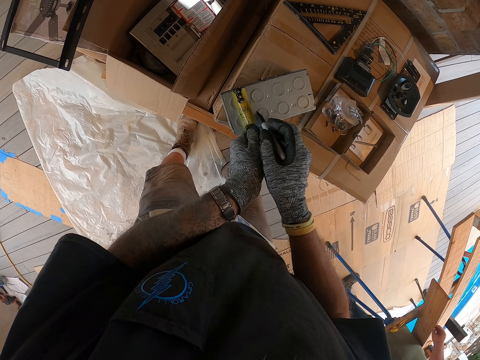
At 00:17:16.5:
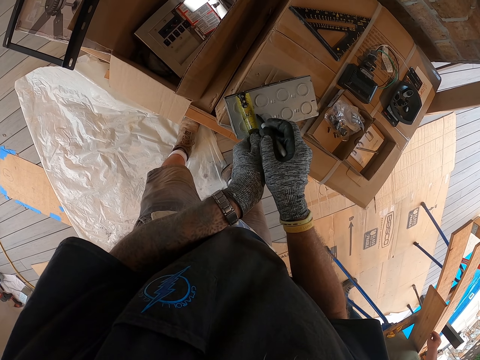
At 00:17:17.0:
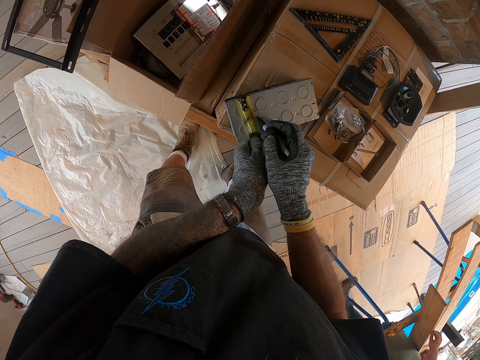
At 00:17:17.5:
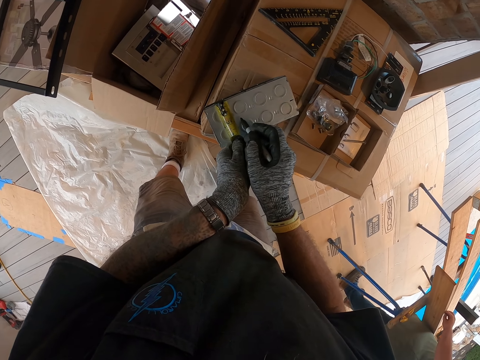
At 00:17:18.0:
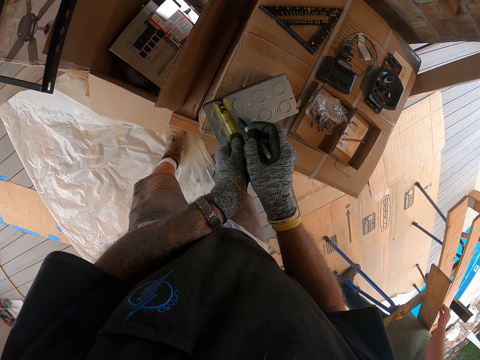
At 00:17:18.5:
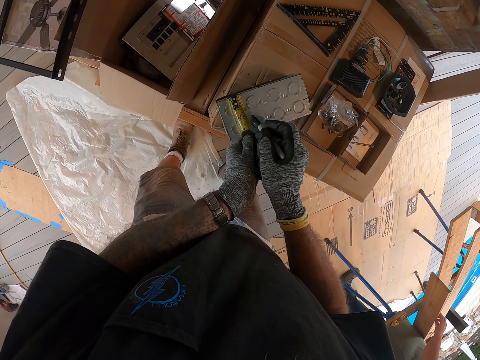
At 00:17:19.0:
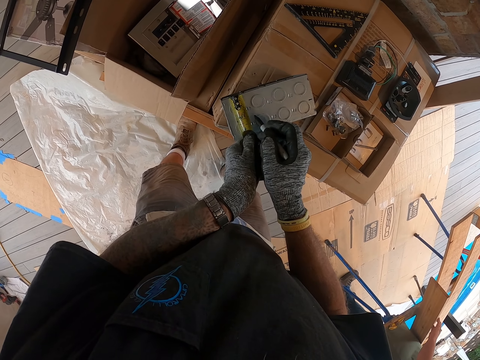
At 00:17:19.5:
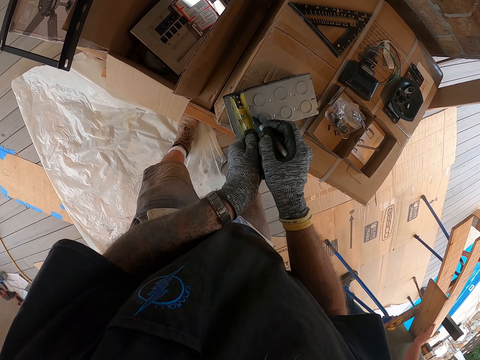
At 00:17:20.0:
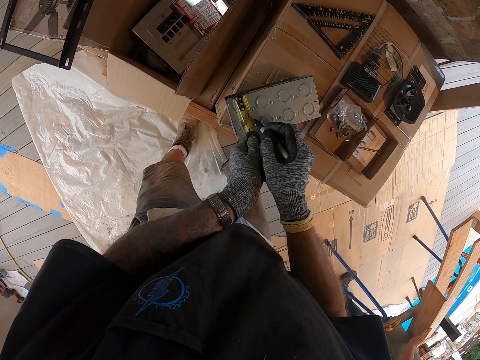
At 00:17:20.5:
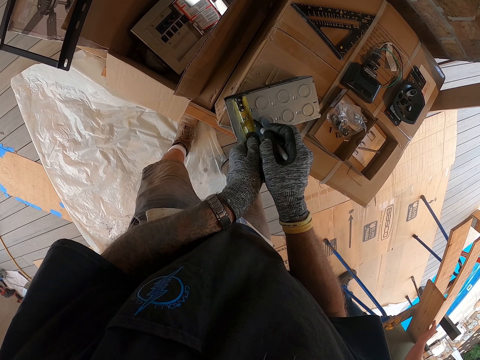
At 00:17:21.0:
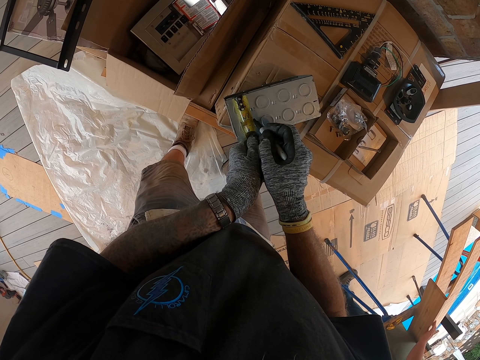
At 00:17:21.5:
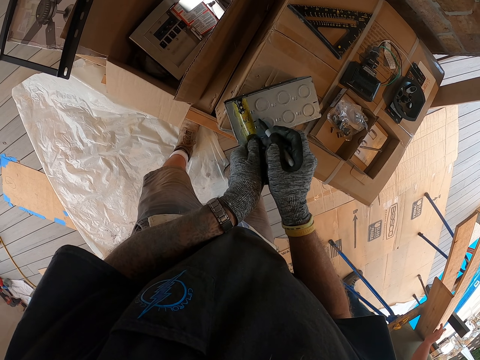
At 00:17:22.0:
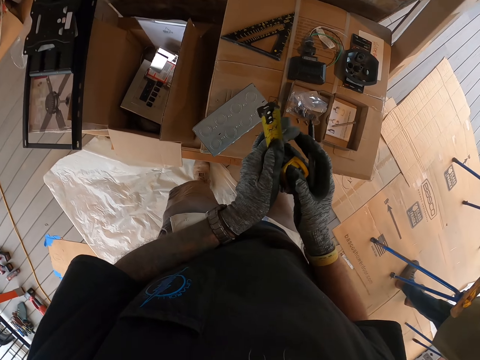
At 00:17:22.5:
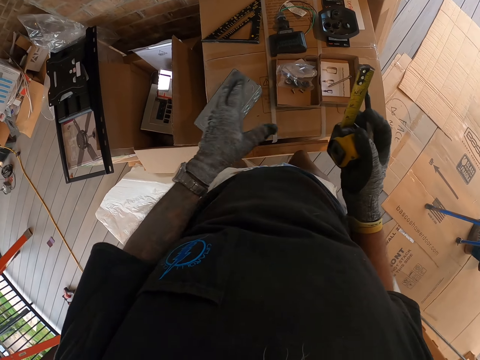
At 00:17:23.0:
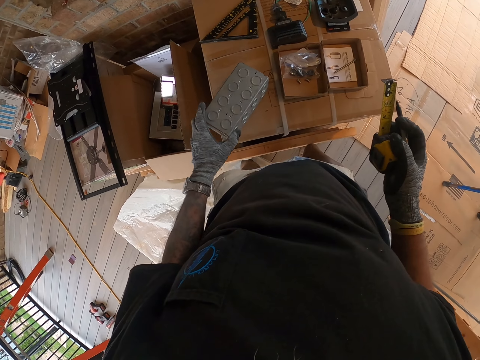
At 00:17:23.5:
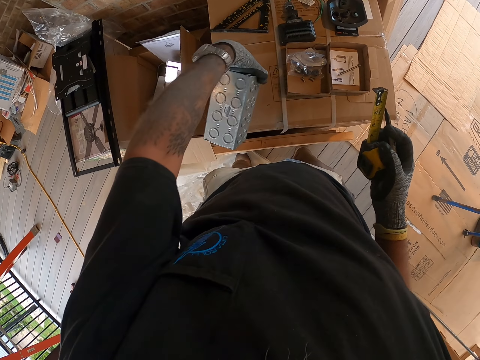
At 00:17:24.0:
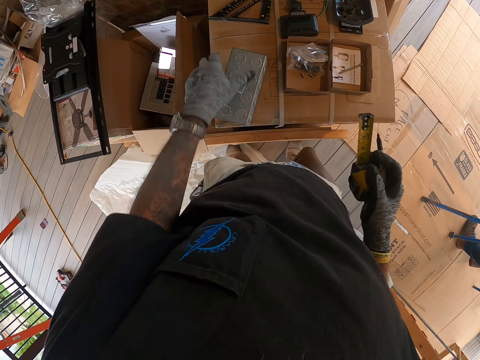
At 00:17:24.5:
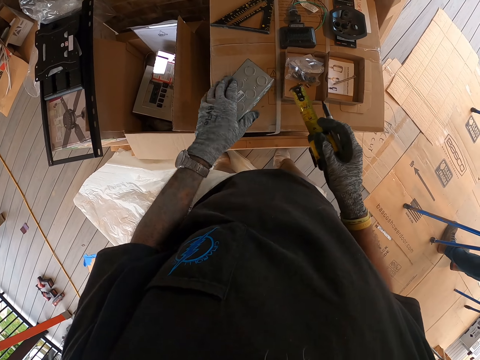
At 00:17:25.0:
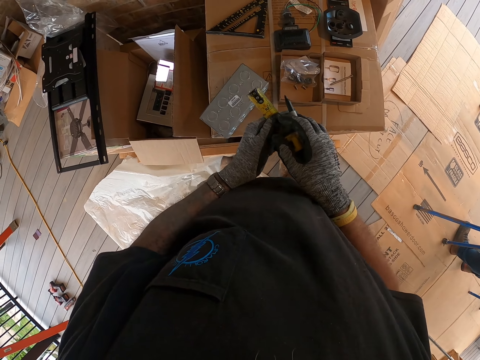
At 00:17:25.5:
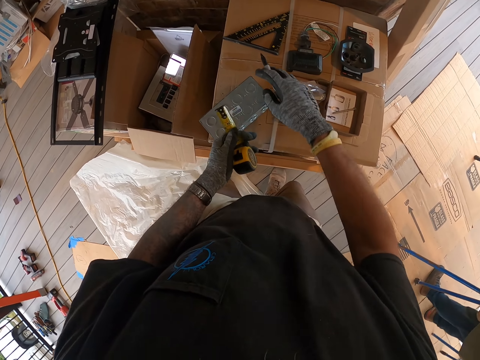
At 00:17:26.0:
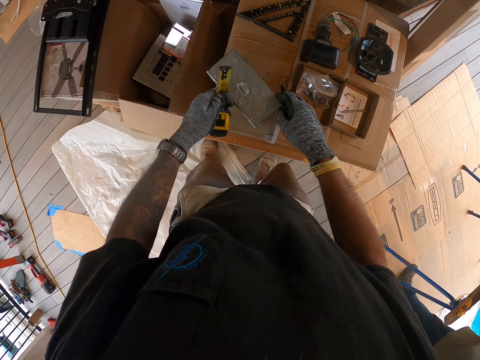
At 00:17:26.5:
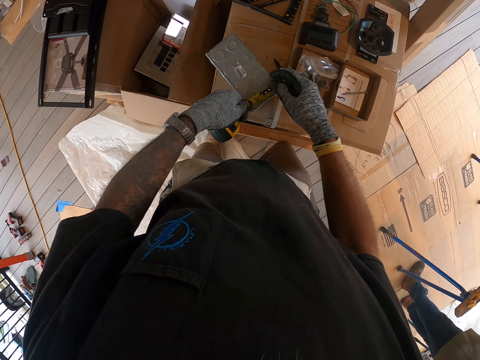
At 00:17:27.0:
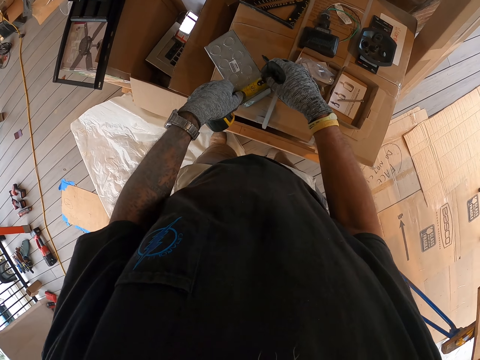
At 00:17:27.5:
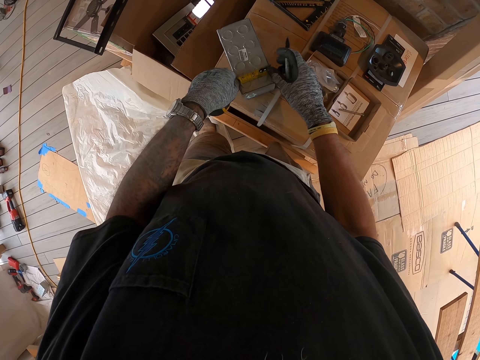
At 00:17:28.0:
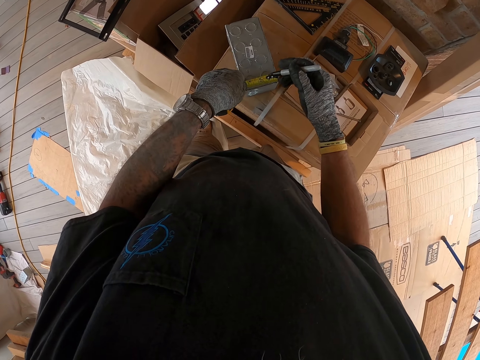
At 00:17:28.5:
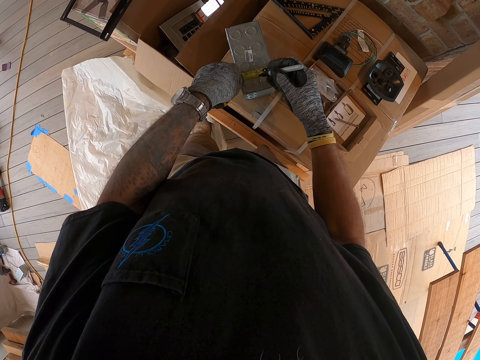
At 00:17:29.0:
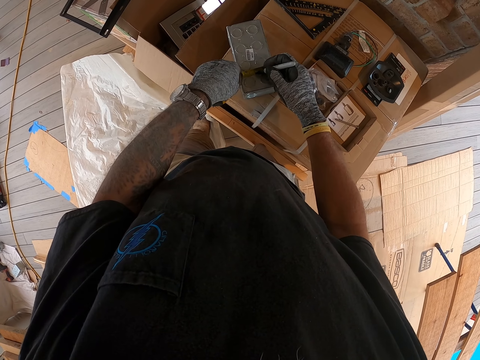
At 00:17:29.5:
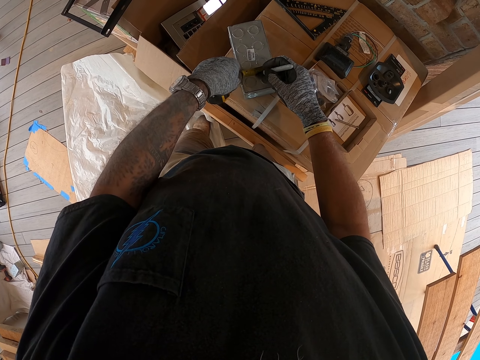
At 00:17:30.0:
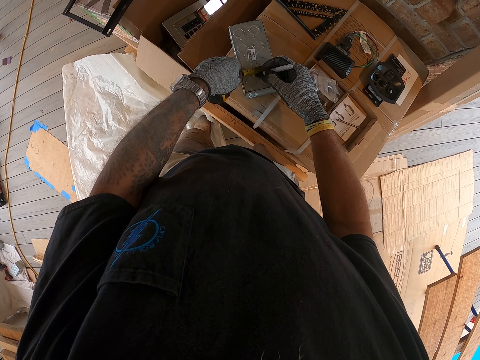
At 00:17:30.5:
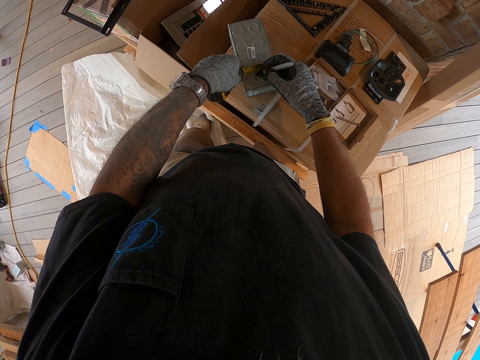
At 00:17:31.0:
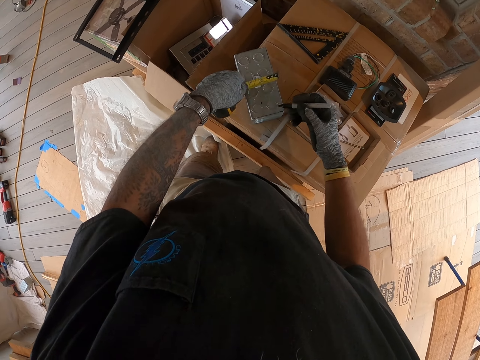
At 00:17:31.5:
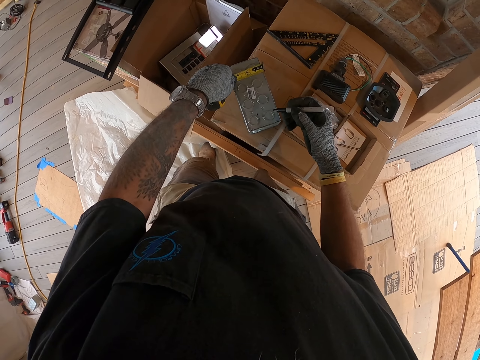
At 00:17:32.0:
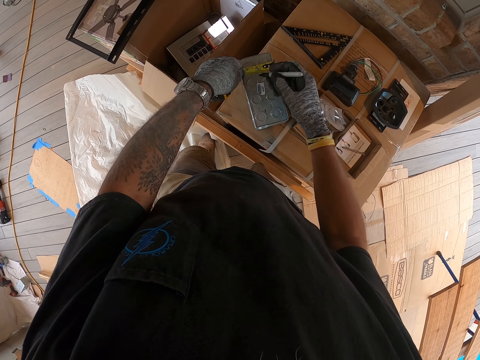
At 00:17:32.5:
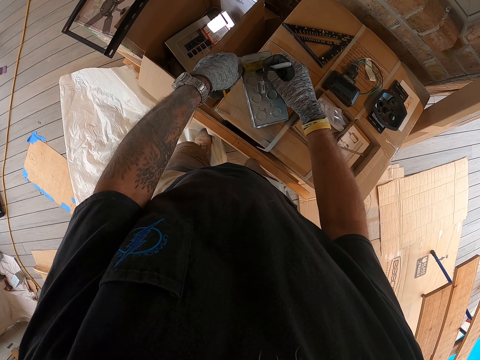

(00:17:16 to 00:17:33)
The camera wearer turns the switch box. They measure the switch box with the tape measure. They mark the switch box with the pen.

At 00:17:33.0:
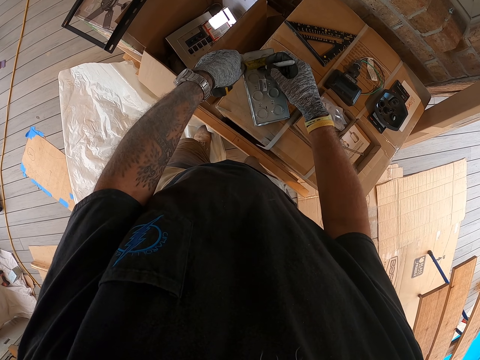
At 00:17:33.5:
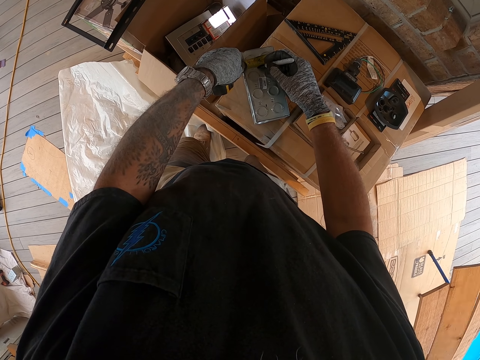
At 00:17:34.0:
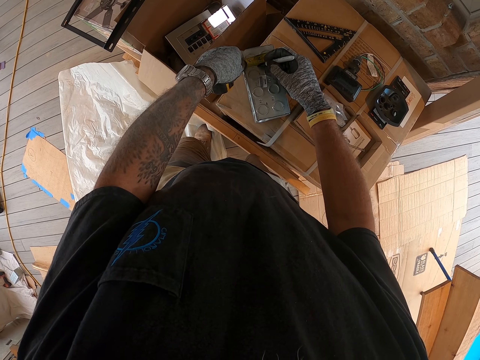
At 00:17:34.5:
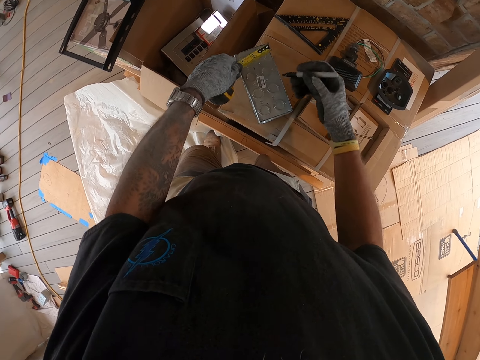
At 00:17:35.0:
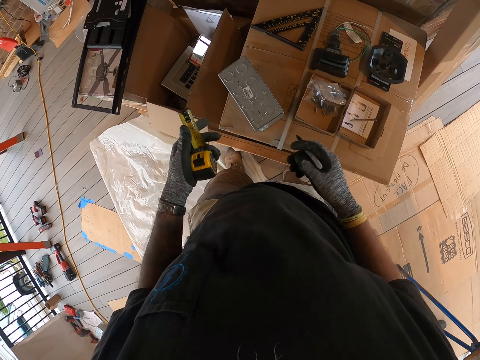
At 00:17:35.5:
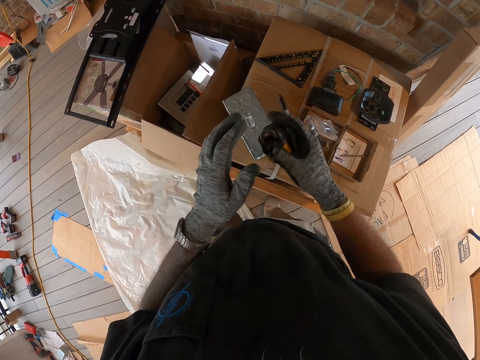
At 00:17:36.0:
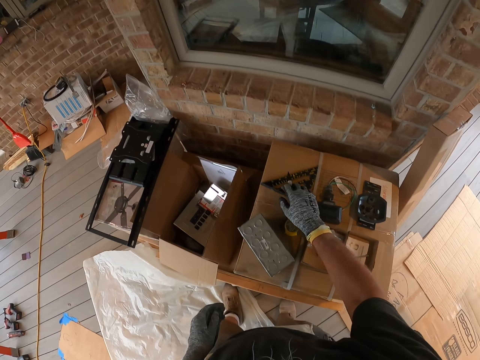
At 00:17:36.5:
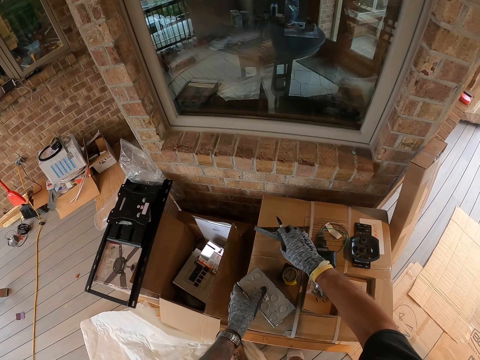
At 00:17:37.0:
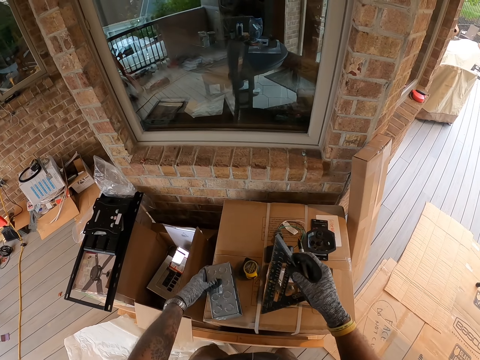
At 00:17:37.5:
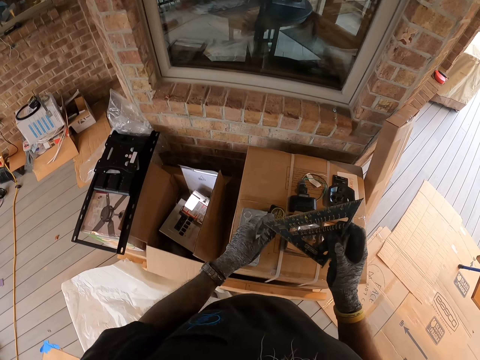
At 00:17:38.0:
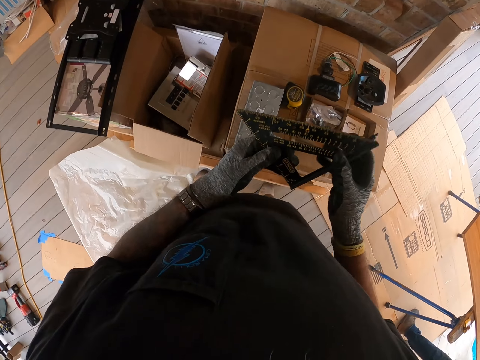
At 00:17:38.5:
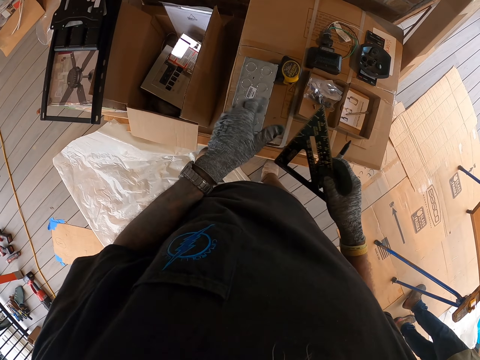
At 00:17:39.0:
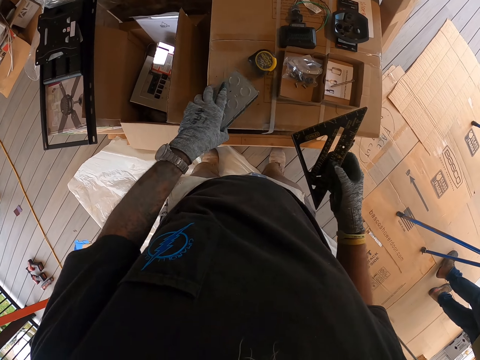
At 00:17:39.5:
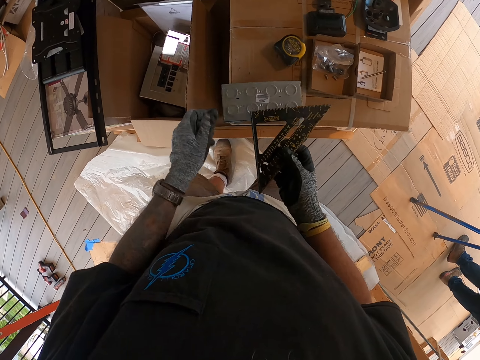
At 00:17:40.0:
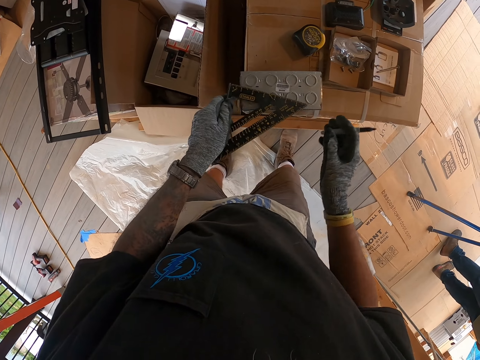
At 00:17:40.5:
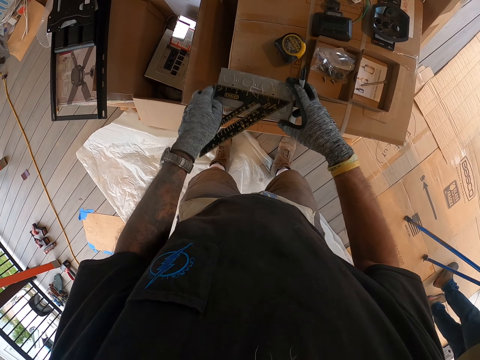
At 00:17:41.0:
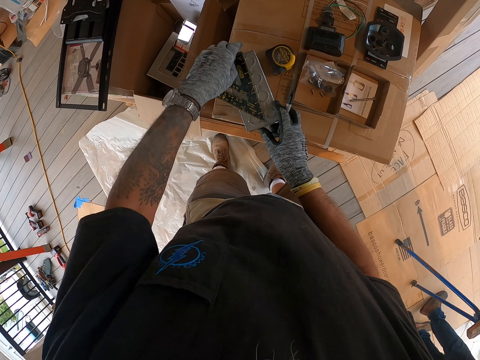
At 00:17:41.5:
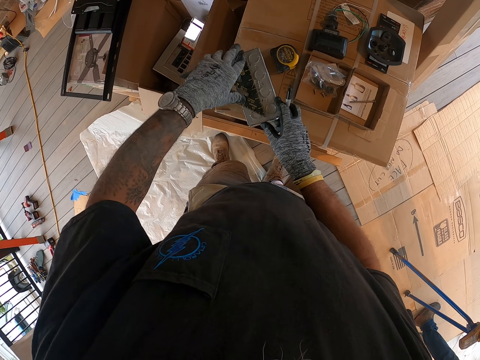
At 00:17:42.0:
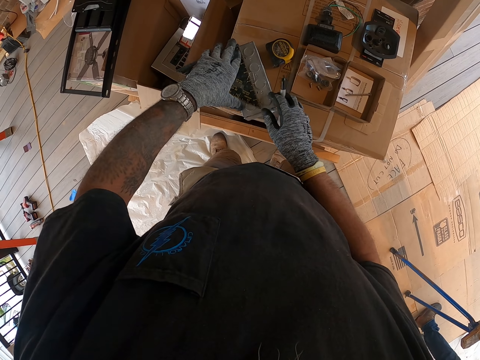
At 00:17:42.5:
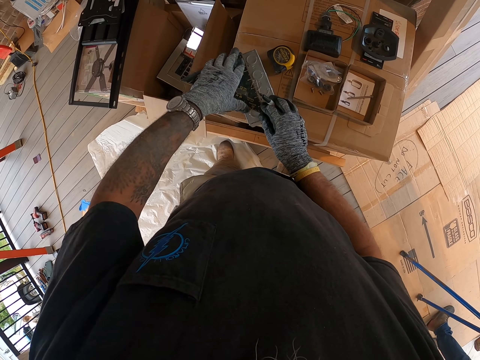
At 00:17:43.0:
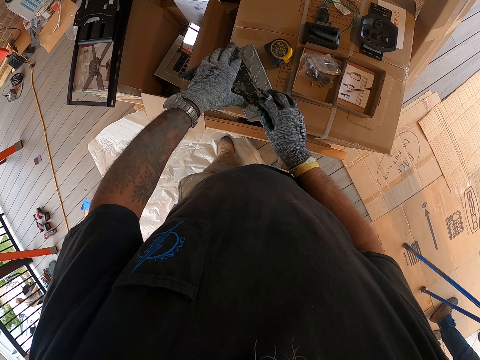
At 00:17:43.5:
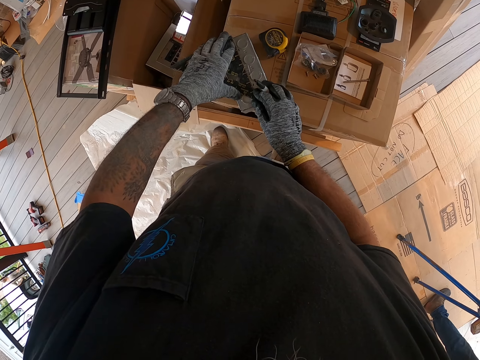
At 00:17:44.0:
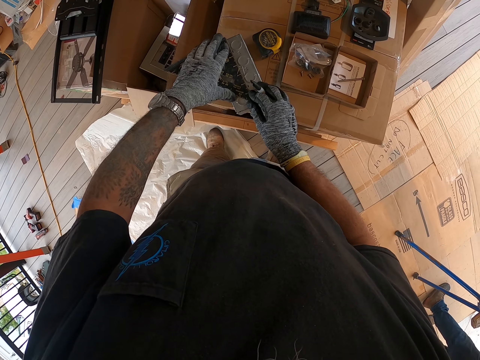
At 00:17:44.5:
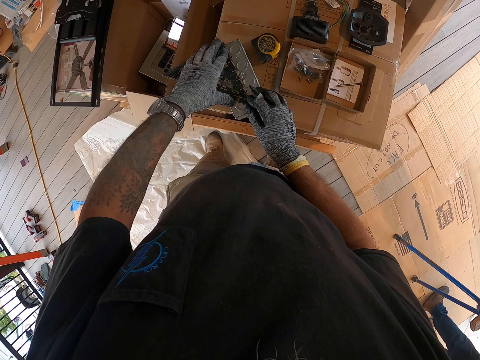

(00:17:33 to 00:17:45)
The camera wearer puts the tape measure on the box. They pick up the square ruler from the box. They turn the switch box. They put the square ruler on the switch box. They measure the switch box.
